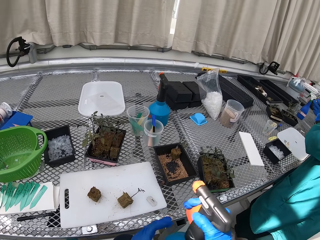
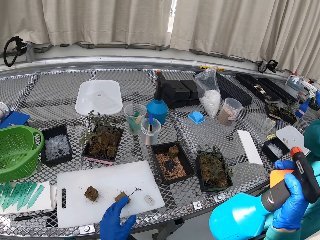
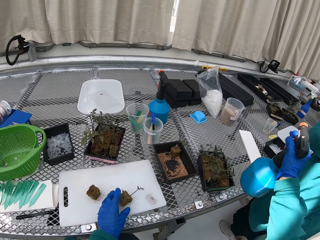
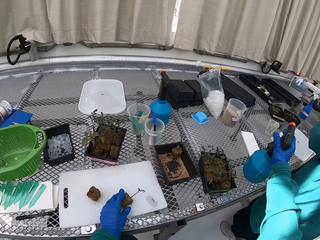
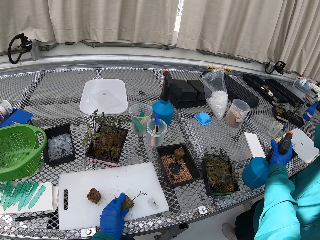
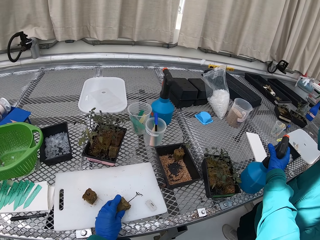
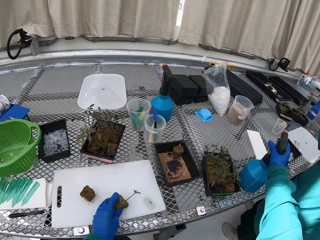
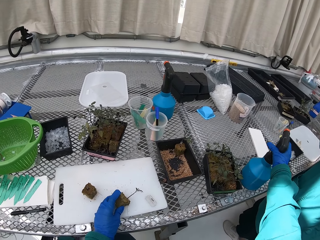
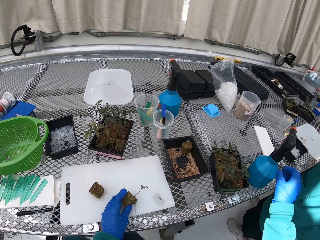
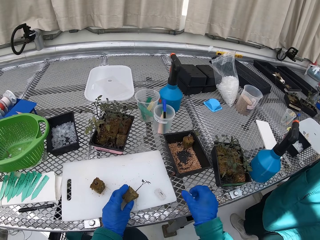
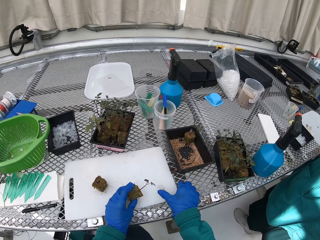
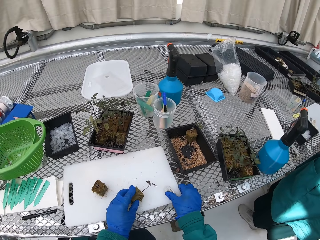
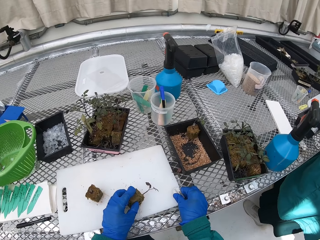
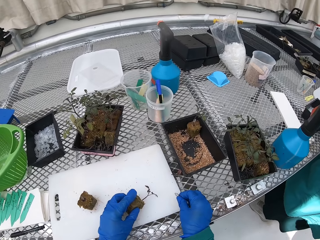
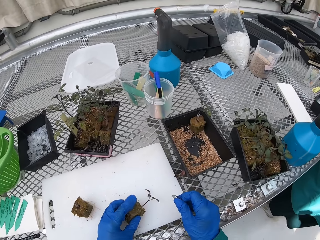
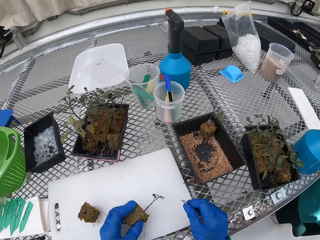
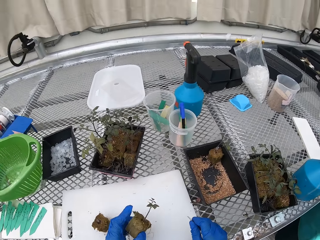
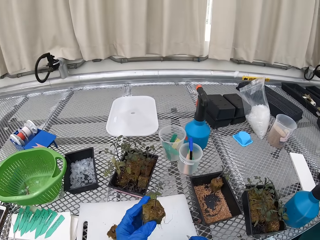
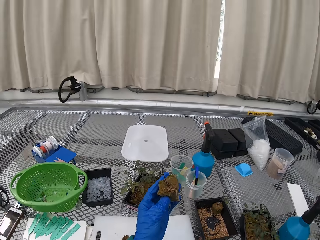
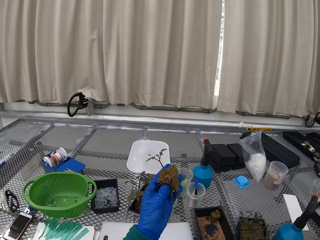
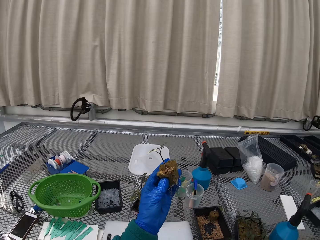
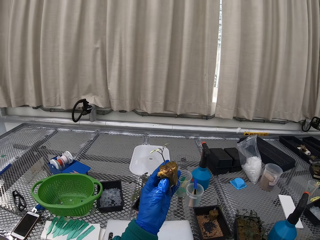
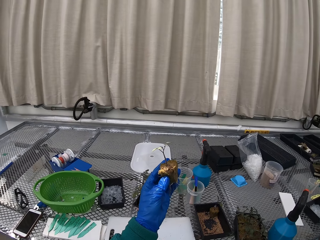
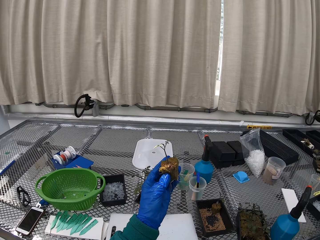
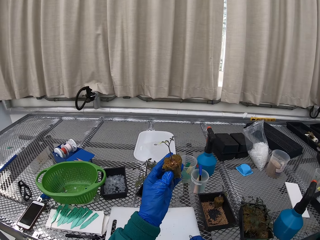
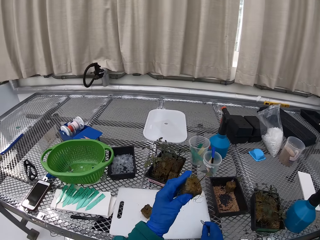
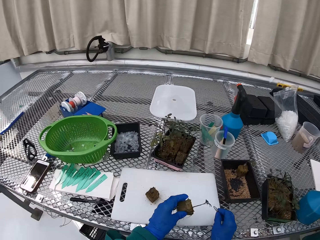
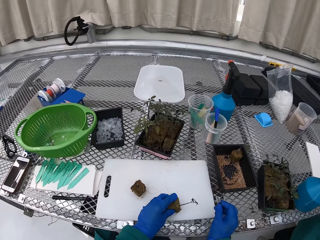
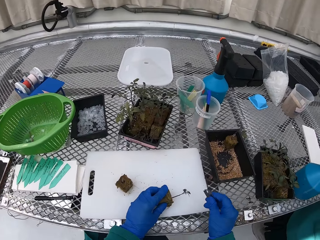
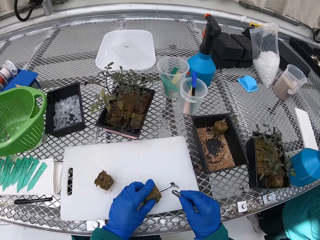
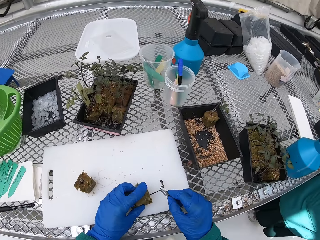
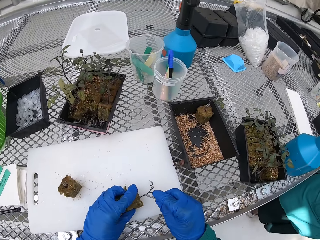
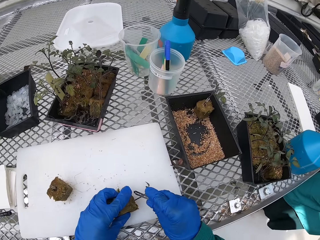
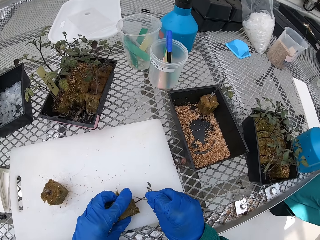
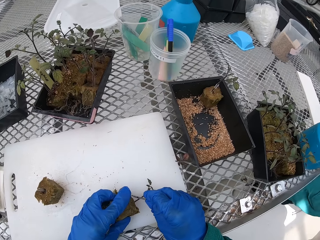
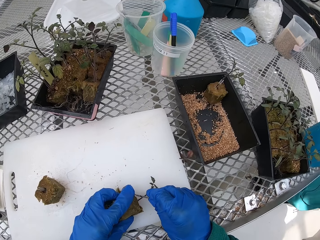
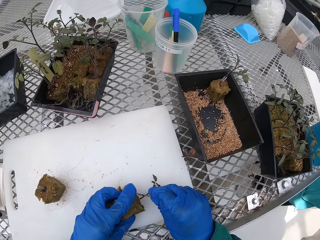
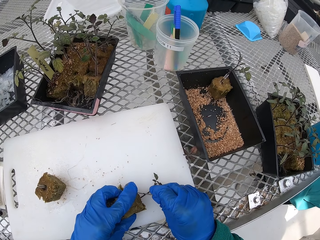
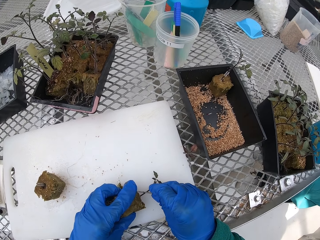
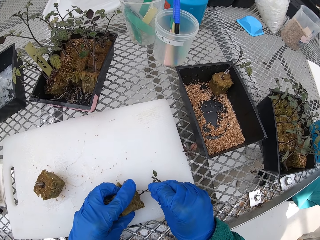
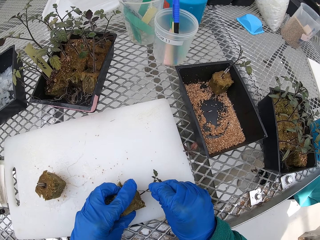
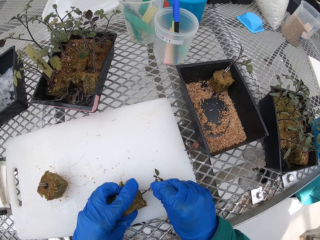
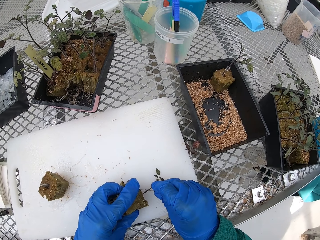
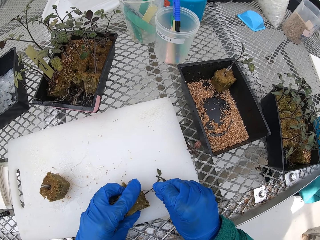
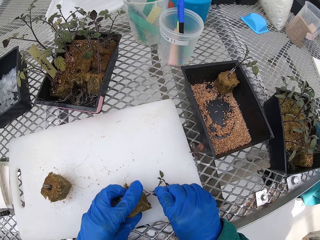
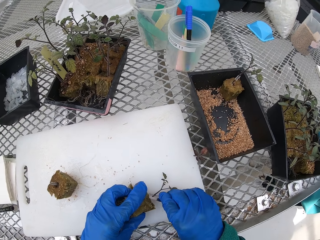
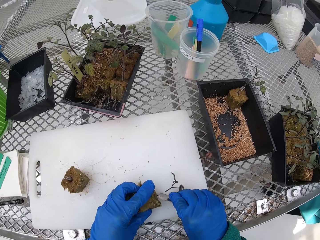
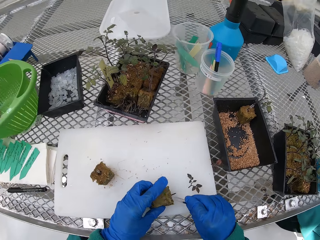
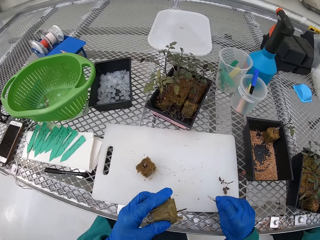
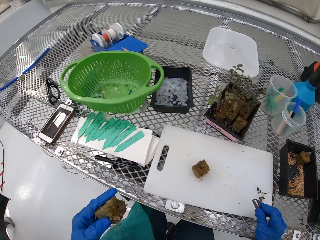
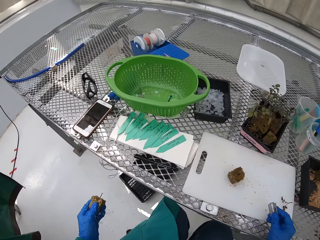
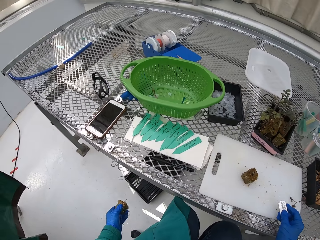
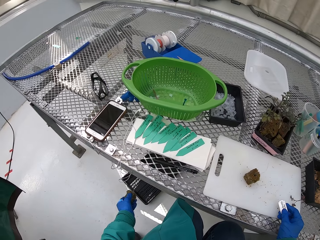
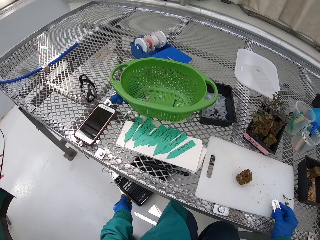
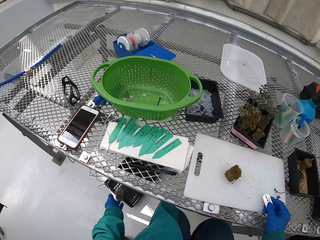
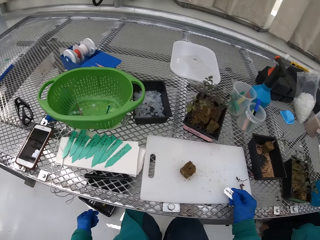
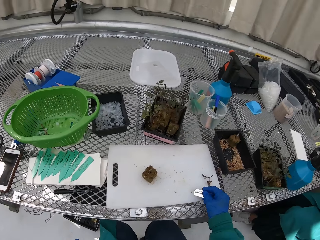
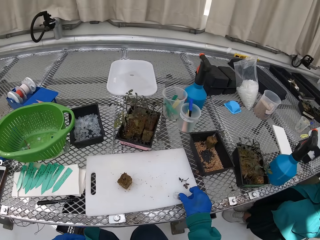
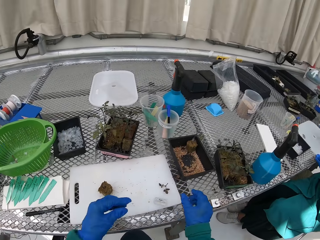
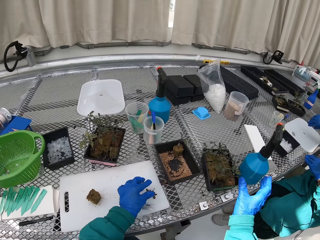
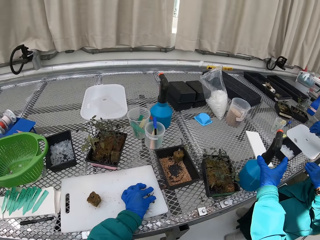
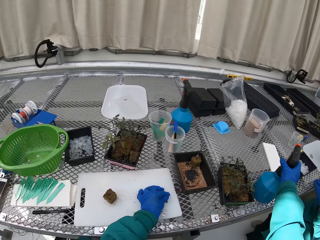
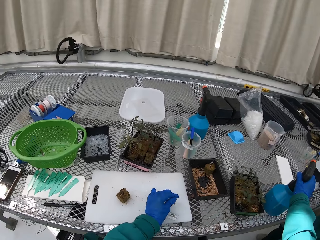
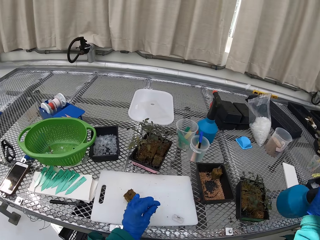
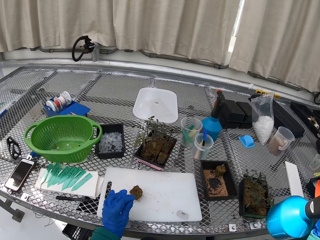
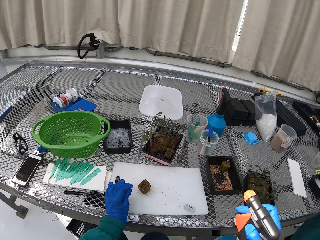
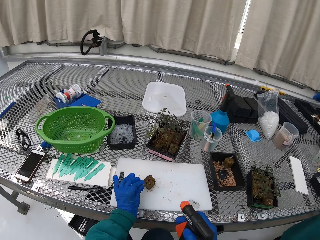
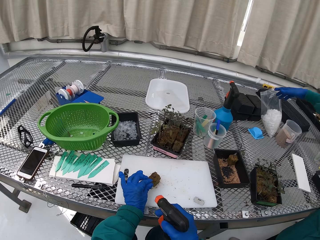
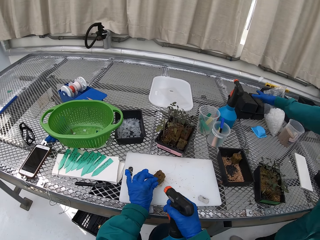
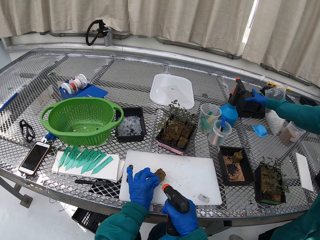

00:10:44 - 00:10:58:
The camera wearer places the sprinkle bottle or spray on the table. They pick up the blade. They check on the seedling. They prune the seedling. They throw away the seedling root. They pick up the spray.

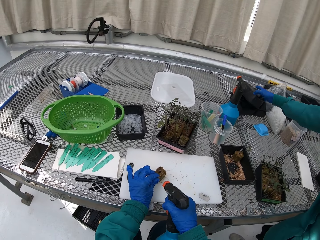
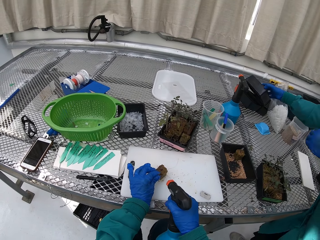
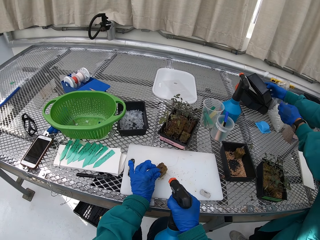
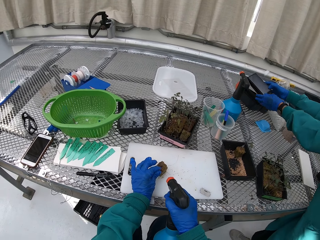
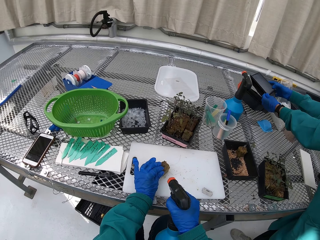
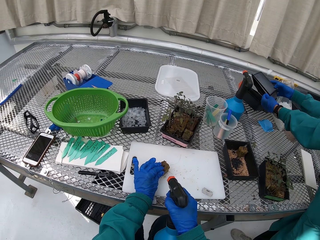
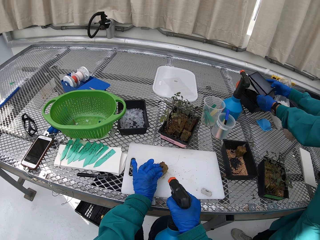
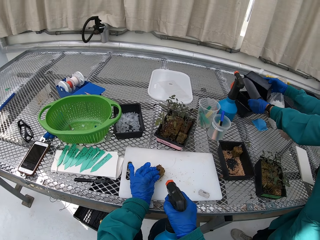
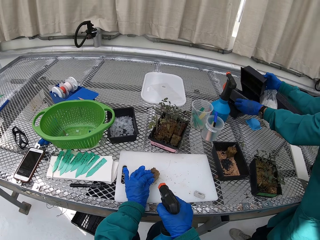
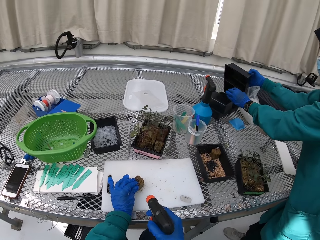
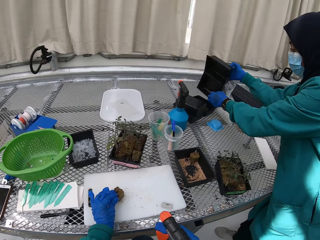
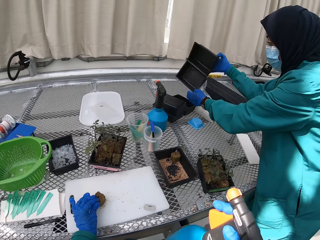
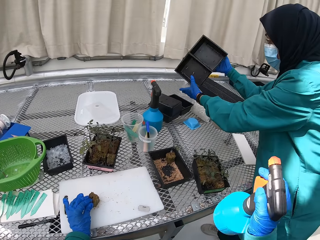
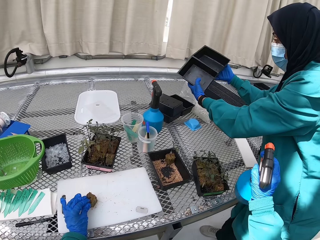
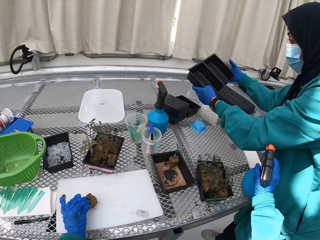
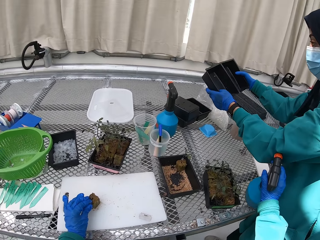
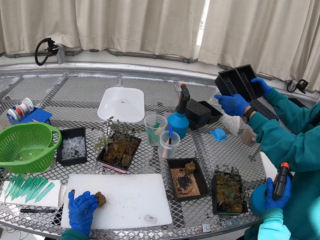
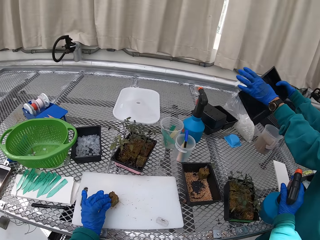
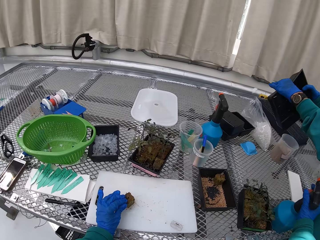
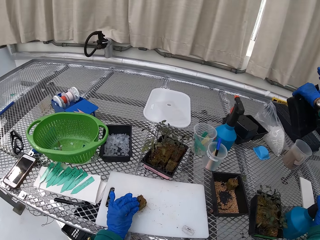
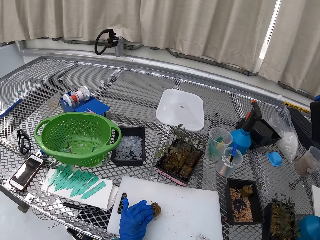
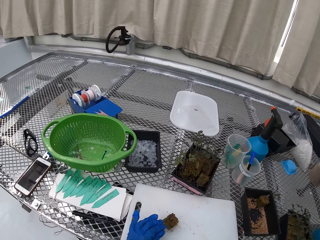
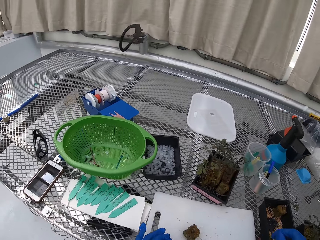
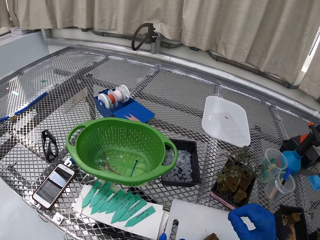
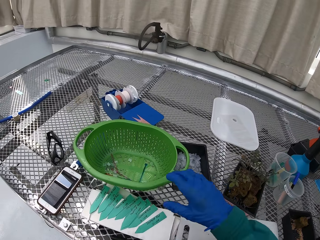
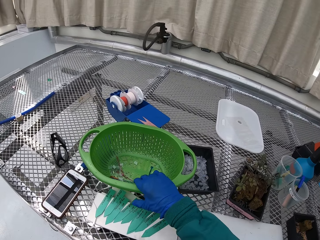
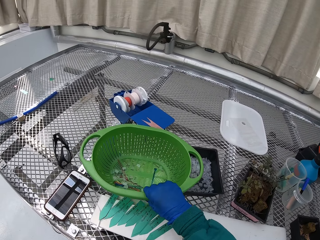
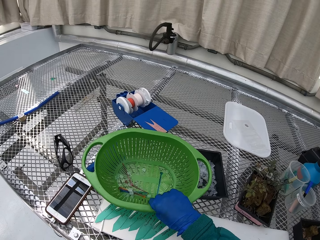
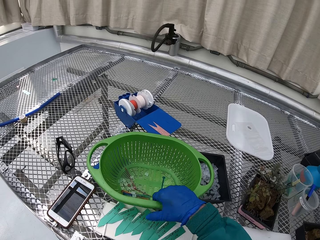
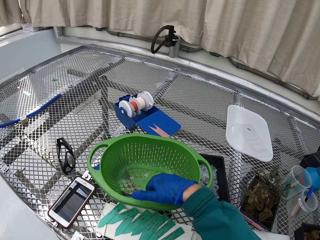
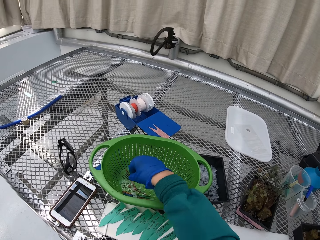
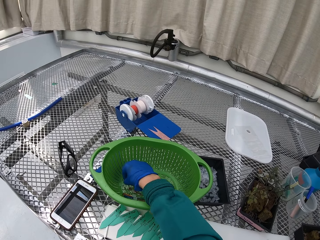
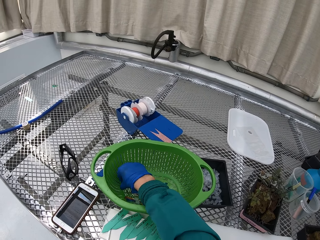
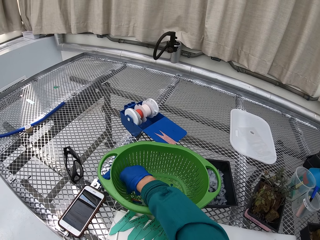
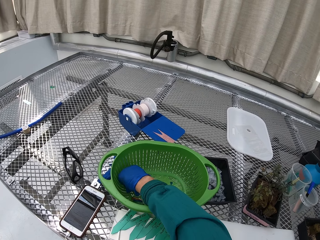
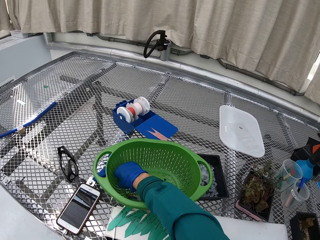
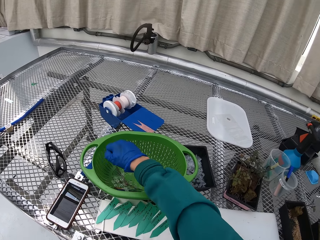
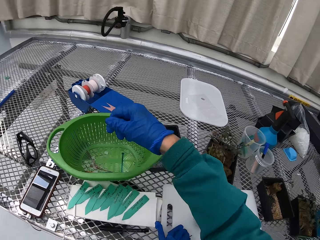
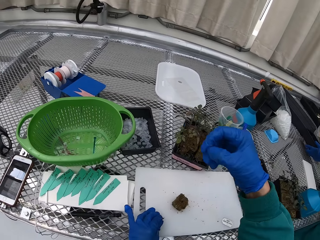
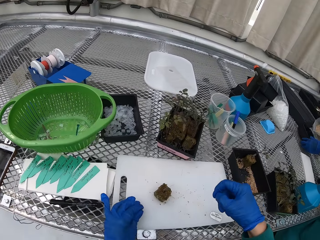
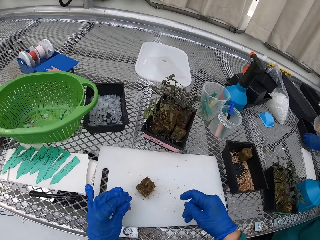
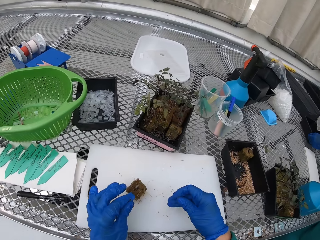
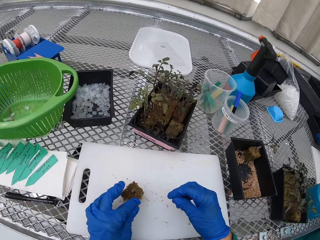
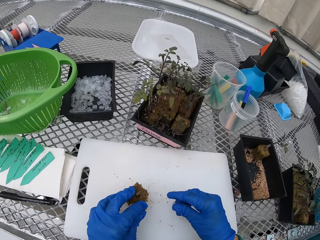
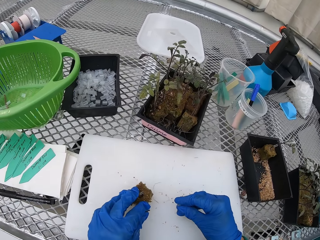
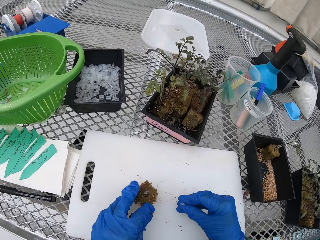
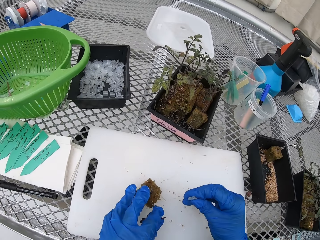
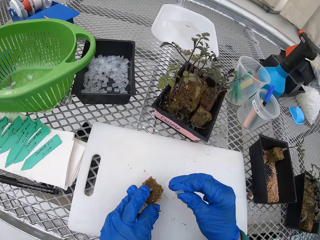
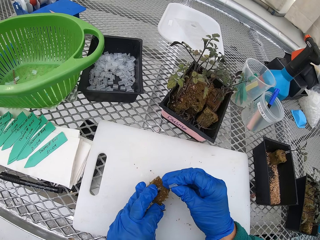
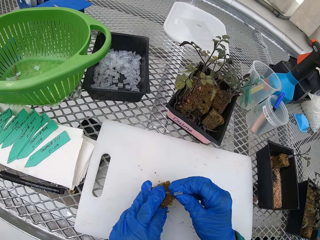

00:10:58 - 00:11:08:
The camera wearer sprays the stem. A person picks a container. The camera wearer places the sprinkle bottle on the table. They hold the basin. They pick a suction tube or small container from a bucket.
